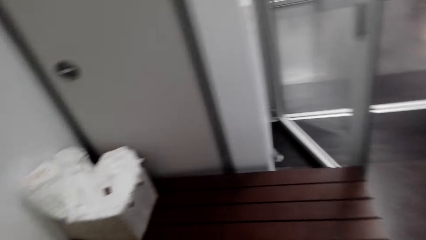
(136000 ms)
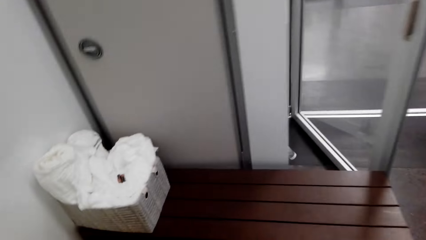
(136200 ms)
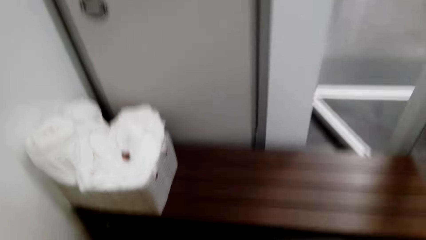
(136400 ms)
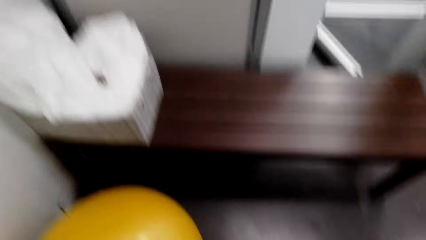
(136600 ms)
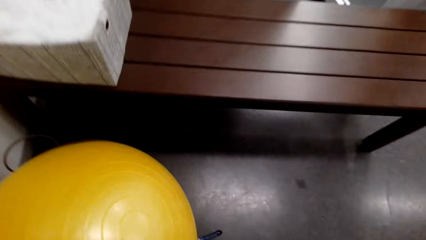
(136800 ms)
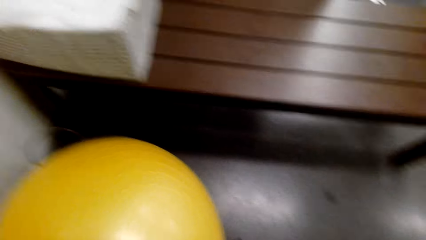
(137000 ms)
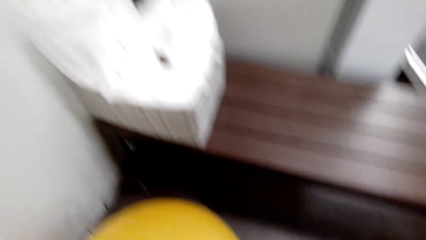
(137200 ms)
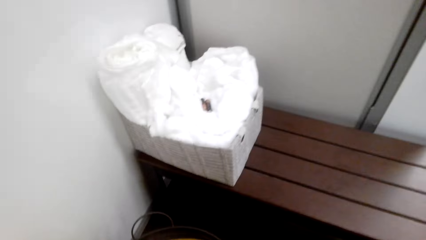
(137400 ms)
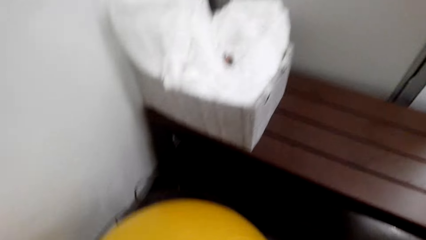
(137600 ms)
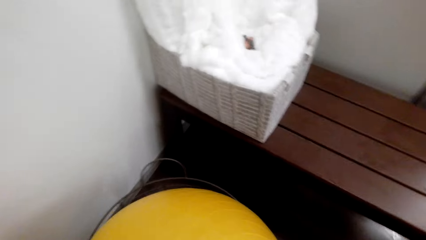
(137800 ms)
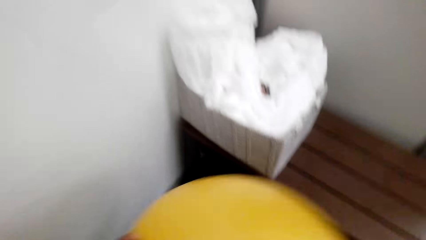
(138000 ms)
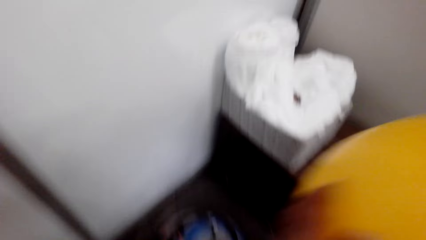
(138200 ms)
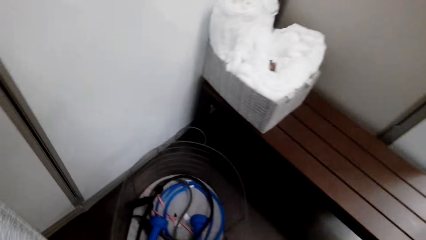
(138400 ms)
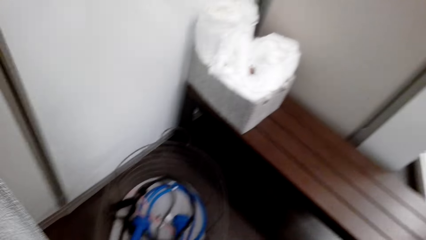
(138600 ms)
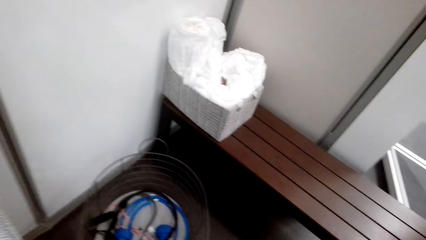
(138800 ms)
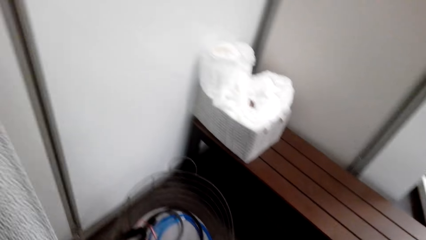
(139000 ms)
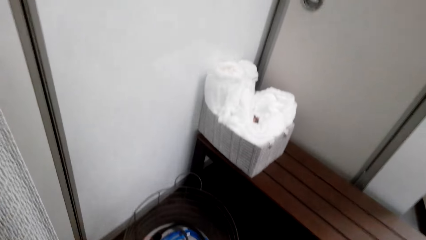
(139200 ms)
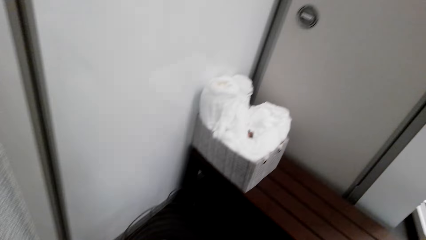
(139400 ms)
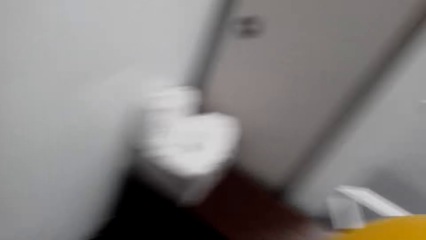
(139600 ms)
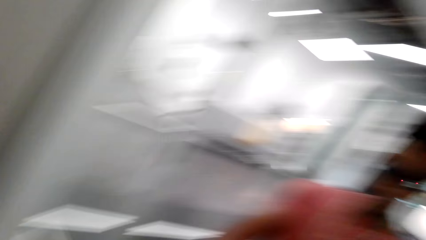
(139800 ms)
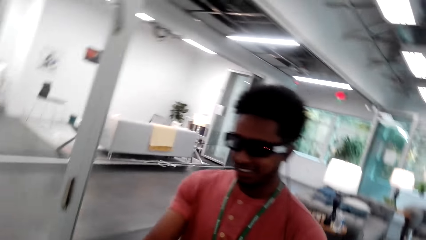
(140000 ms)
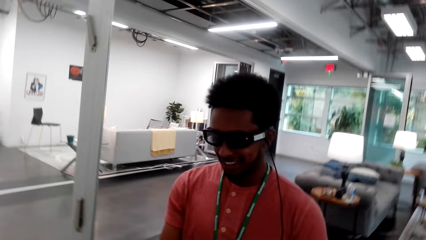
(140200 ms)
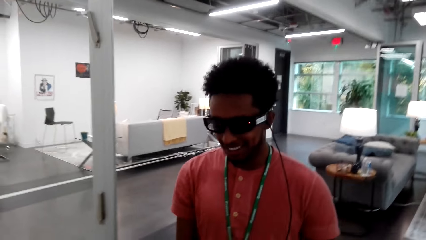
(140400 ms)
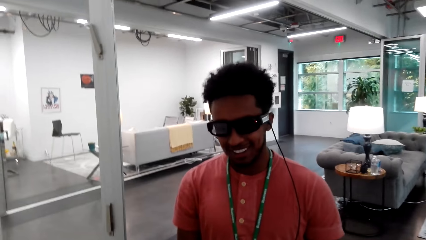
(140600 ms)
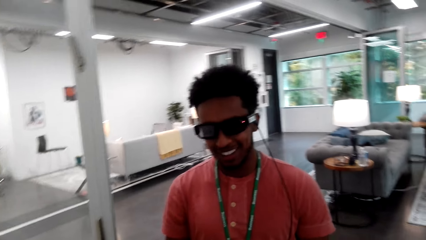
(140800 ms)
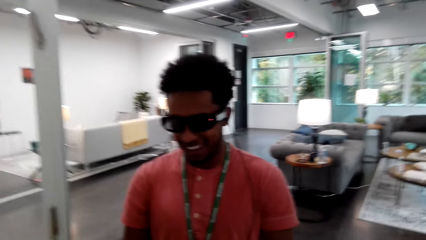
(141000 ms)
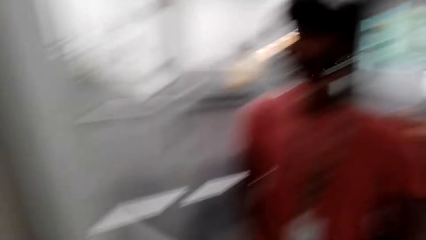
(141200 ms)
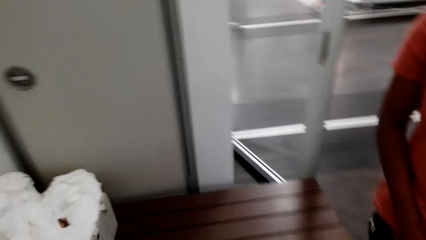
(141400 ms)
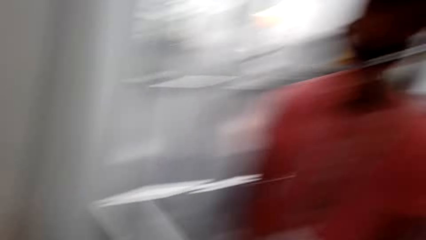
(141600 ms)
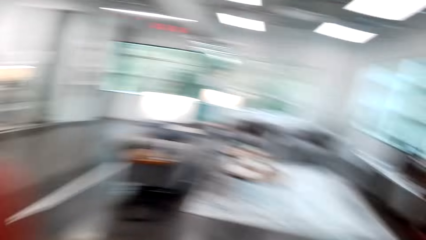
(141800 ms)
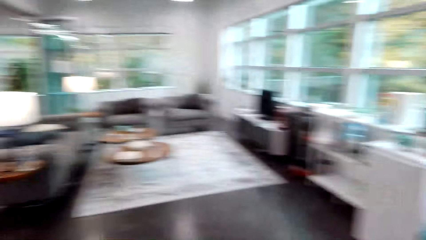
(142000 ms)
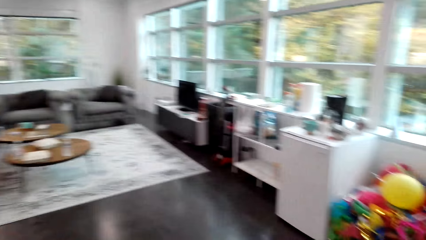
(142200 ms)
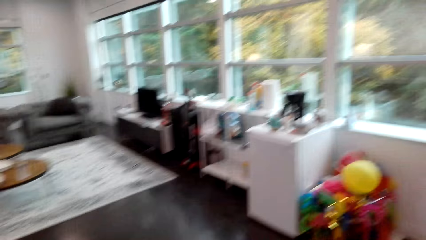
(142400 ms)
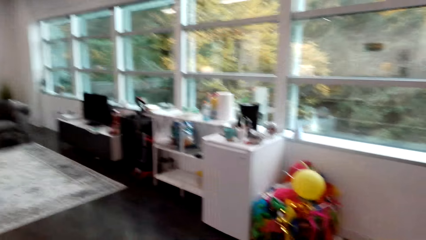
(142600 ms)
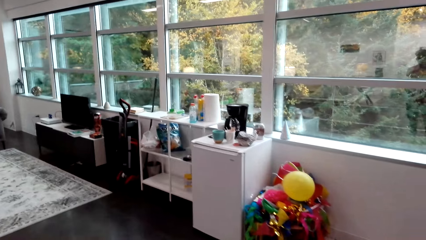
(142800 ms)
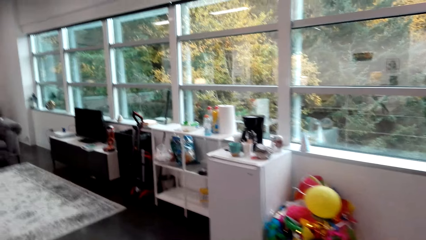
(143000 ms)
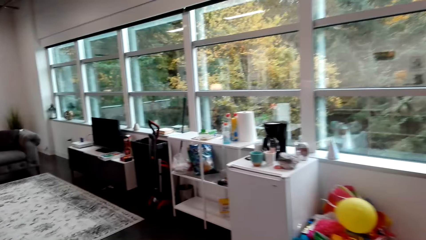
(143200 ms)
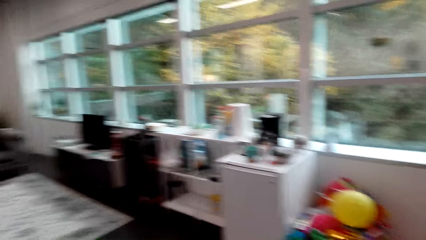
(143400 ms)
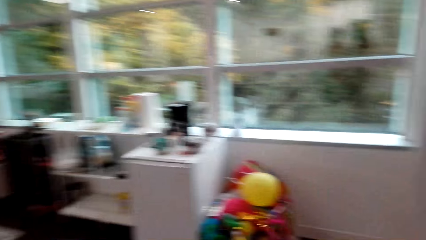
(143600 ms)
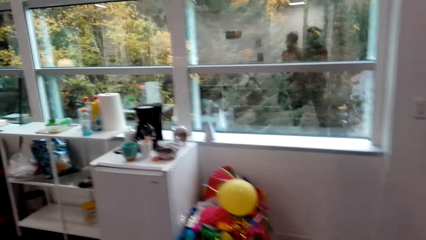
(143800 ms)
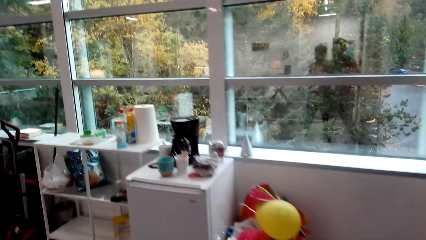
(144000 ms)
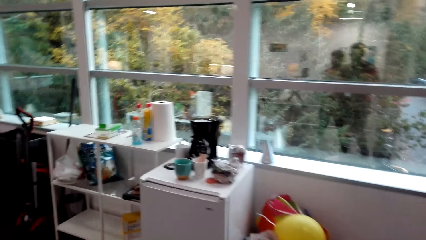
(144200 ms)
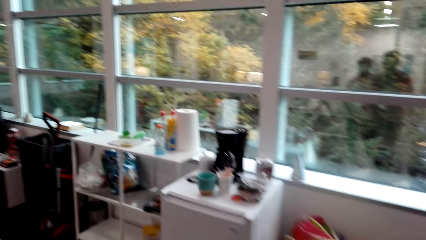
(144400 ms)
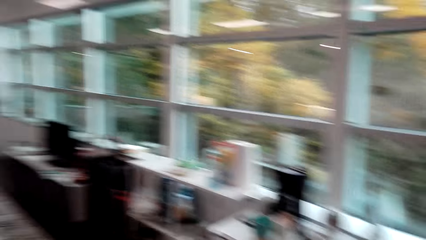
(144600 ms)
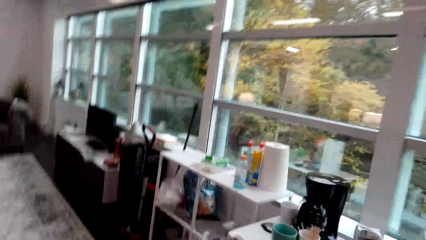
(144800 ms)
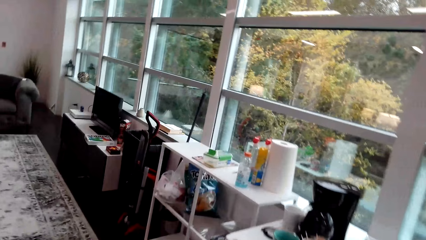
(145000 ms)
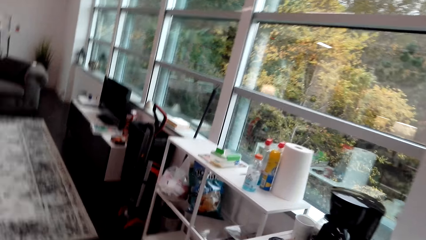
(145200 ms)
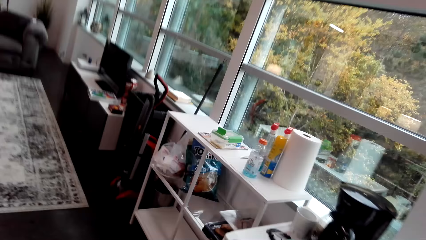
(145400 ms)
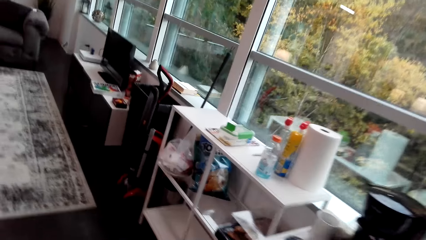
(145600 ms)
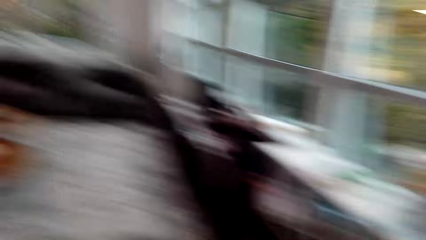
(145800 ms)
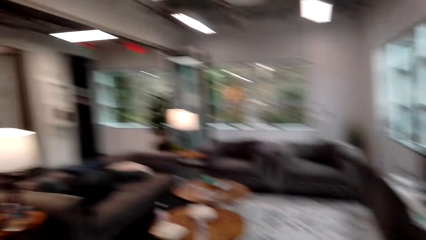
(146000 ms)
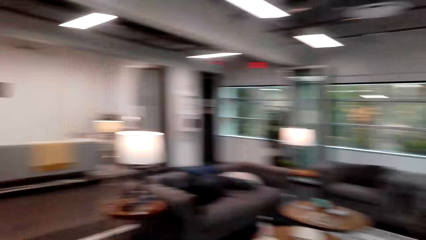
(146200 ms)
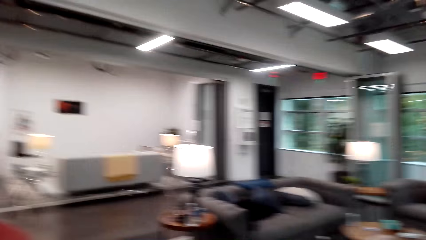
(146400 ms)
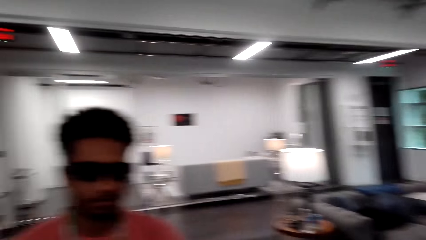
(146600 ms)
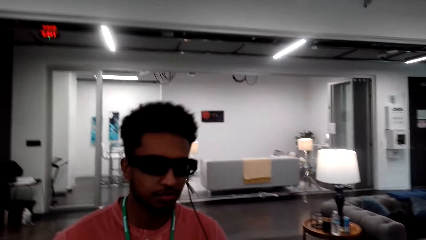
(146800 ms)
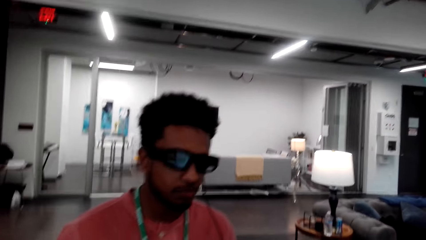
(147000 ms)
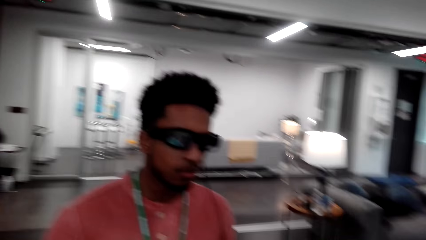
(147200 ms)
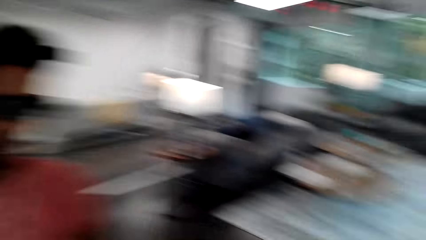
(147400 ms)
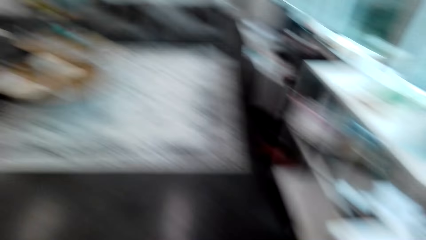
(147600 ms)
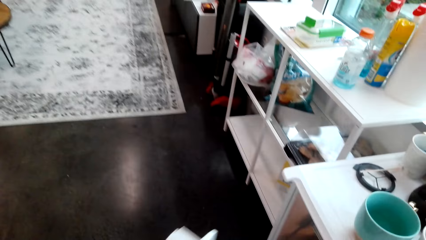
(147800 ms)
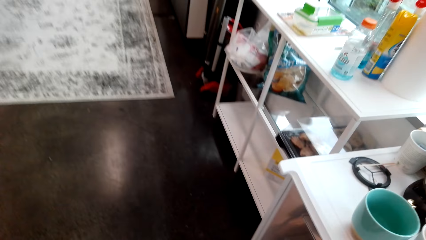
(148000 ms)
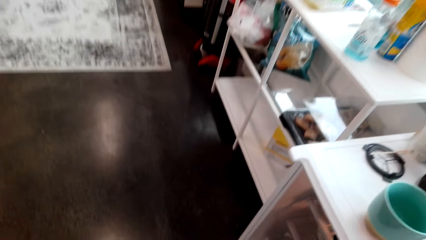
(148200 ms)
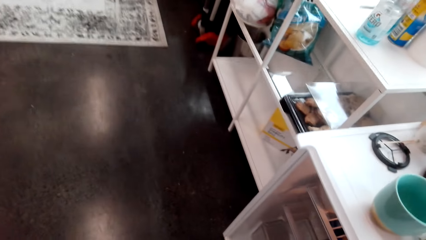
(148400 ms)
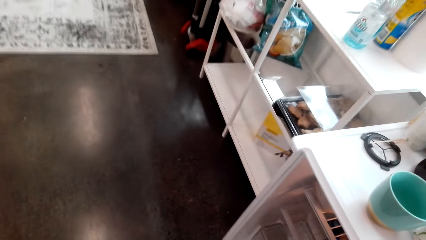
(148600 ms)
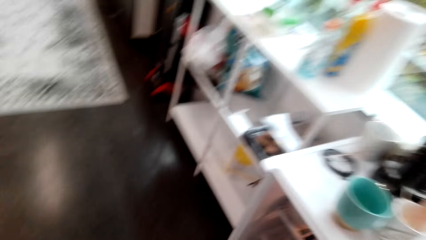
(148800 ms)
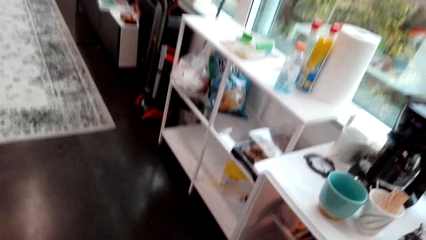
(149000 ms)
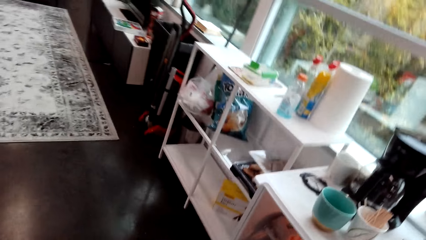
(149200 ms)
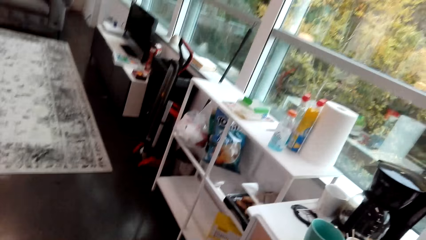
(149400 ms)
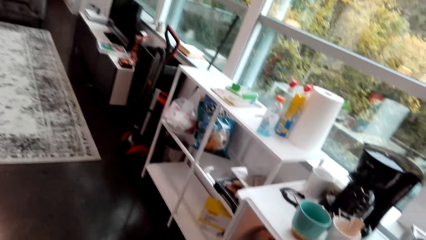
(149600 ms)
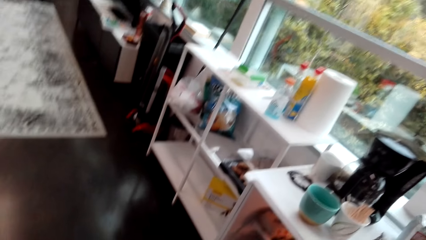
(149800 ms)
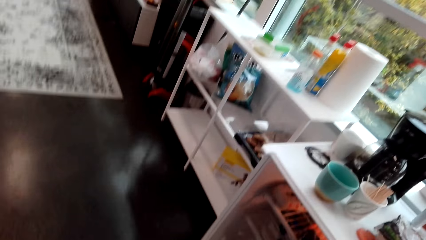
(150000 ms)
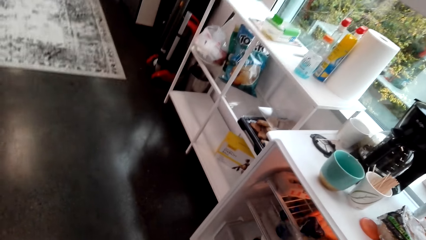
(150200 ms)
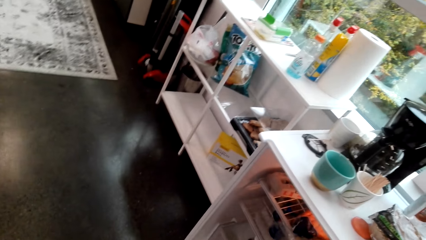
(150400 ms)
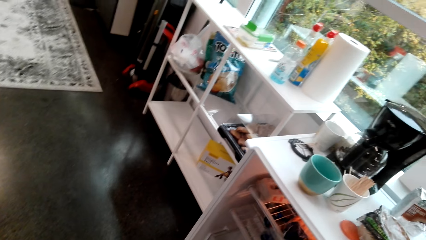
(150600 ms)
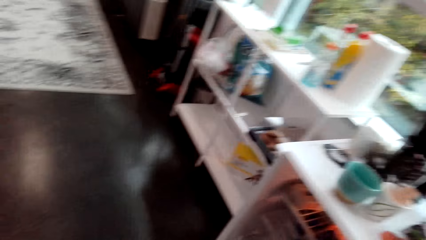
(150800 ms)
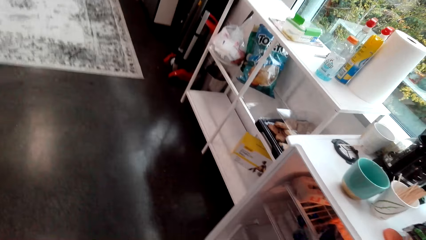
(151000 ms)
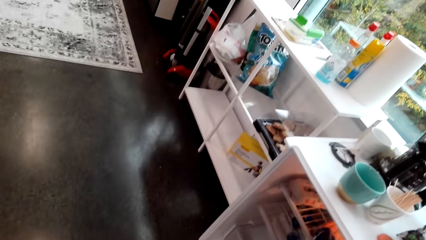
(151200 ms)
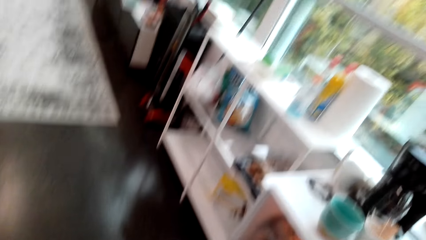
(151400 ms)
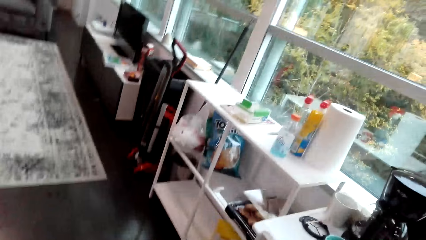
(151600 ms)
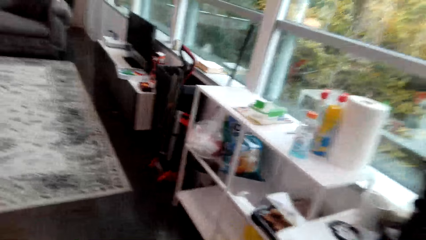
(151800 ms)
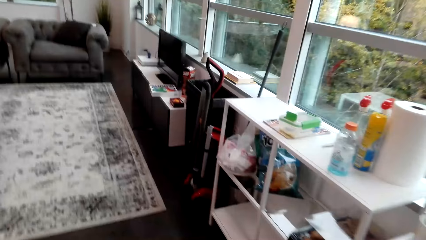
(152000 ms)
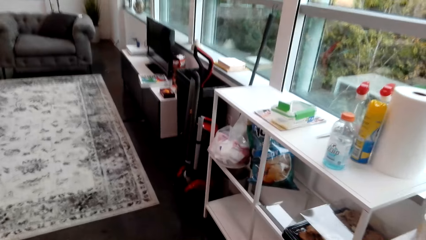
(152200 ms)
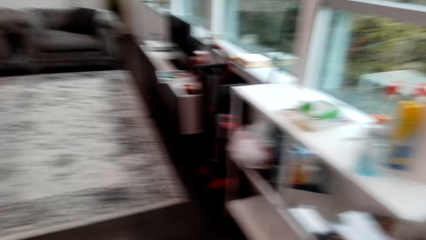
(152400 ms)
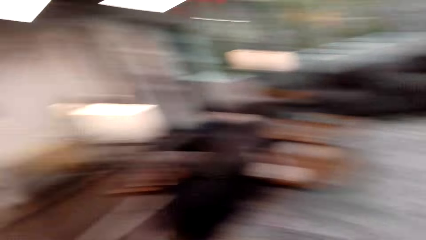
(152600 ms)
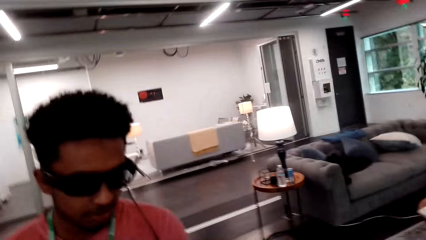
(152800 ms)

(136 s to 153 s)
The camera wearer picks up the training ball. They raise up the ball with both hands. They dialogue to a person. They turn around the living room. They walk around the house. They dialogue to the person. They walk towards the fridge. They look at the person. They dialogue to the person.
